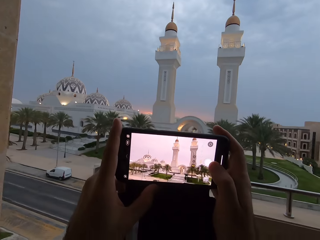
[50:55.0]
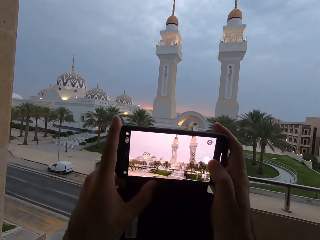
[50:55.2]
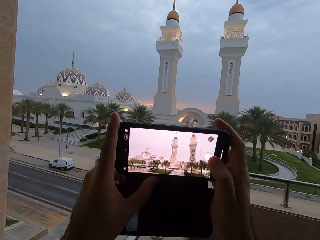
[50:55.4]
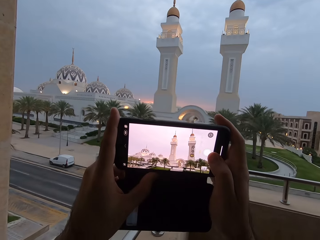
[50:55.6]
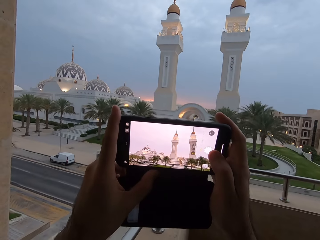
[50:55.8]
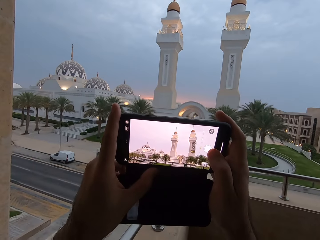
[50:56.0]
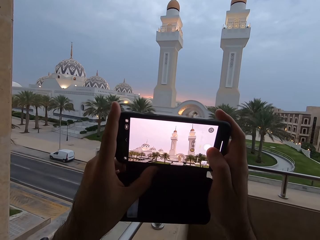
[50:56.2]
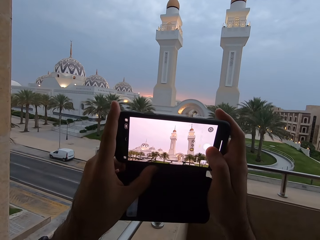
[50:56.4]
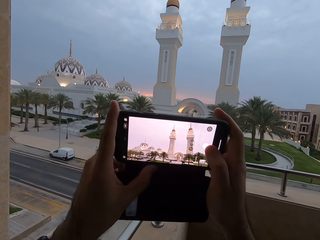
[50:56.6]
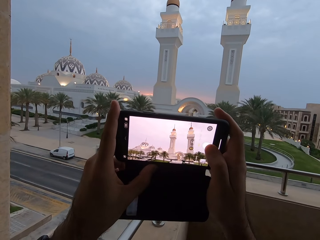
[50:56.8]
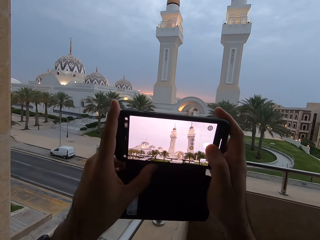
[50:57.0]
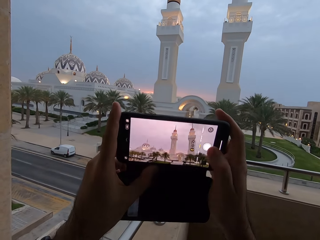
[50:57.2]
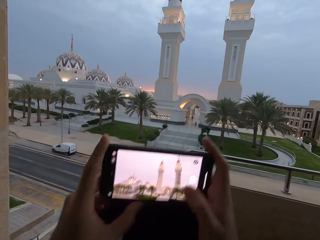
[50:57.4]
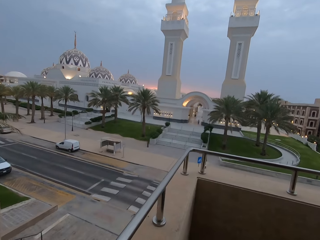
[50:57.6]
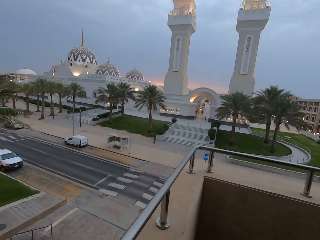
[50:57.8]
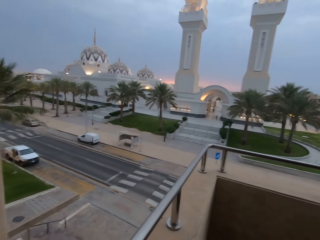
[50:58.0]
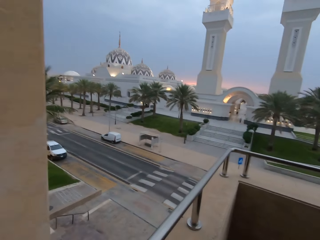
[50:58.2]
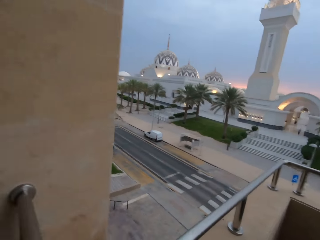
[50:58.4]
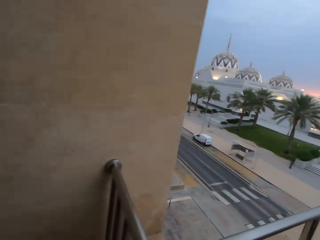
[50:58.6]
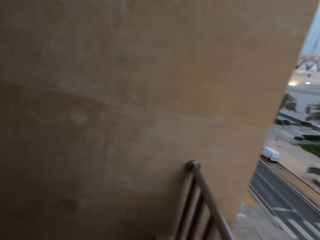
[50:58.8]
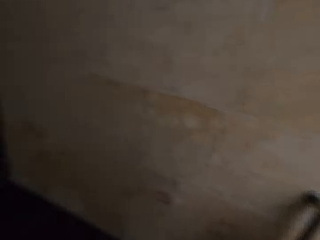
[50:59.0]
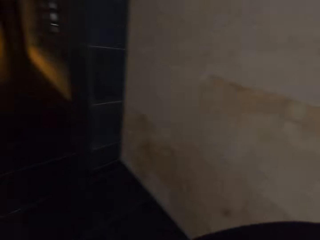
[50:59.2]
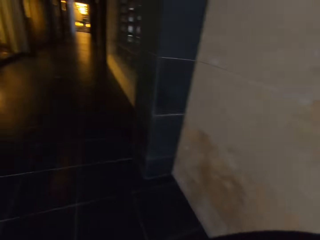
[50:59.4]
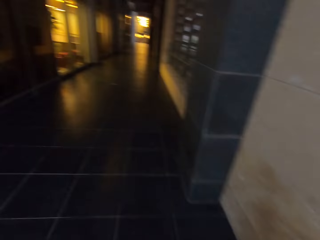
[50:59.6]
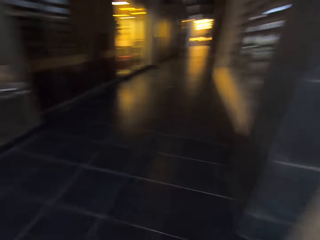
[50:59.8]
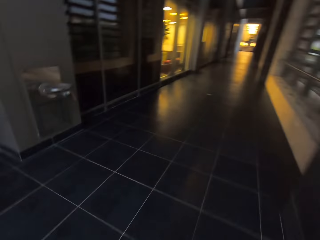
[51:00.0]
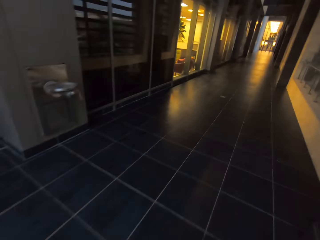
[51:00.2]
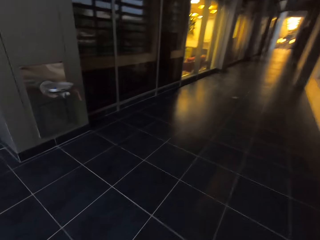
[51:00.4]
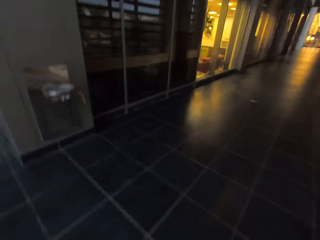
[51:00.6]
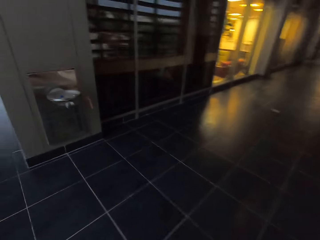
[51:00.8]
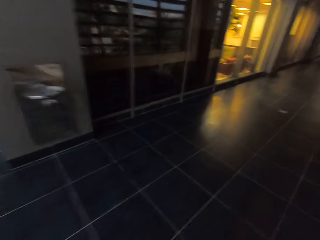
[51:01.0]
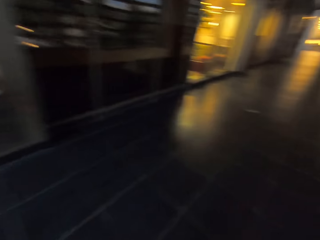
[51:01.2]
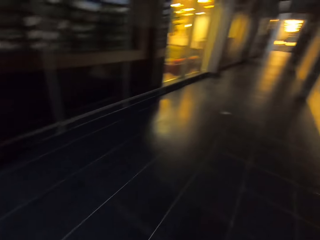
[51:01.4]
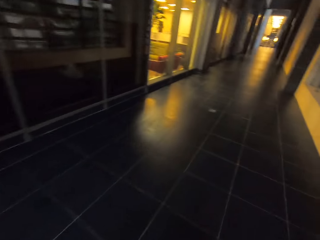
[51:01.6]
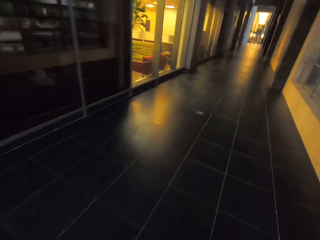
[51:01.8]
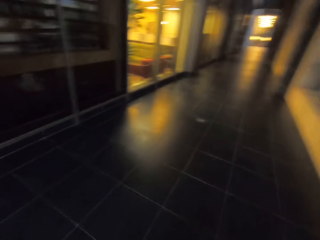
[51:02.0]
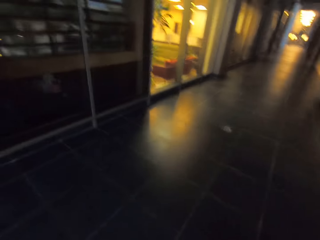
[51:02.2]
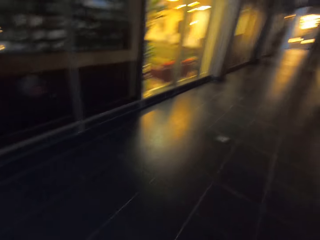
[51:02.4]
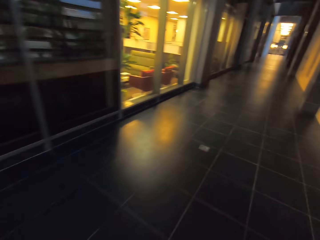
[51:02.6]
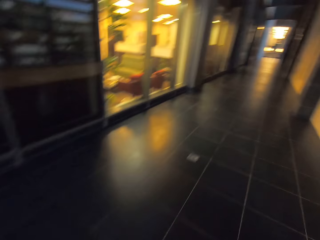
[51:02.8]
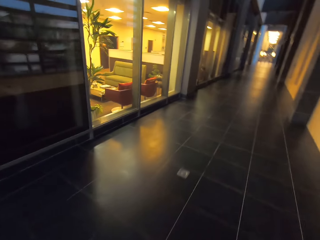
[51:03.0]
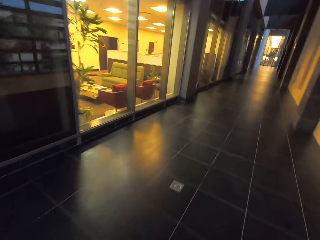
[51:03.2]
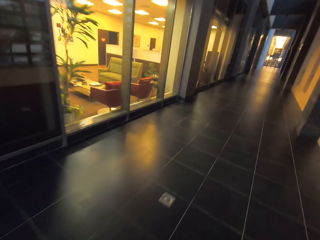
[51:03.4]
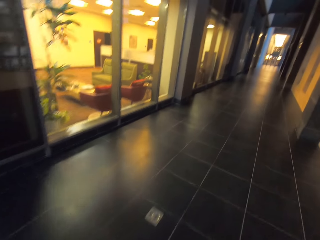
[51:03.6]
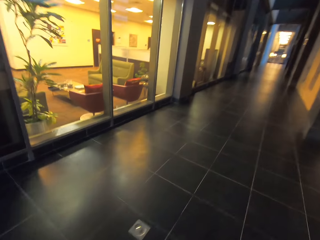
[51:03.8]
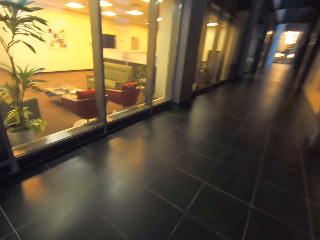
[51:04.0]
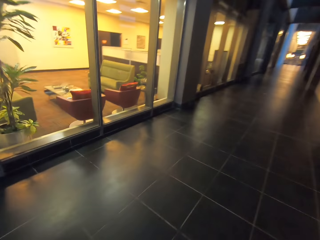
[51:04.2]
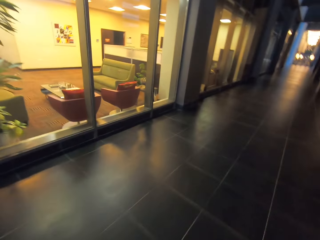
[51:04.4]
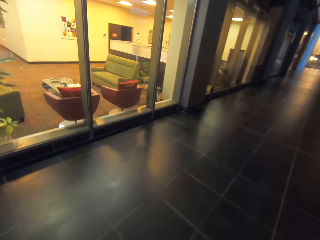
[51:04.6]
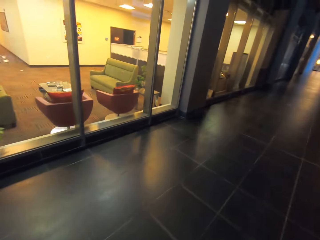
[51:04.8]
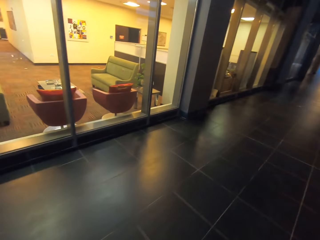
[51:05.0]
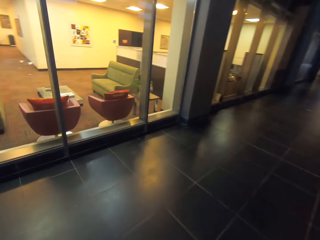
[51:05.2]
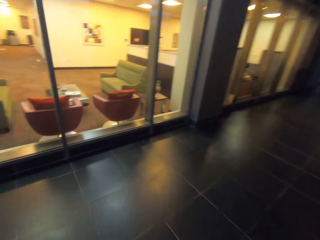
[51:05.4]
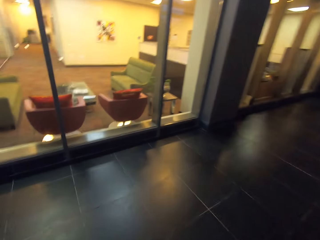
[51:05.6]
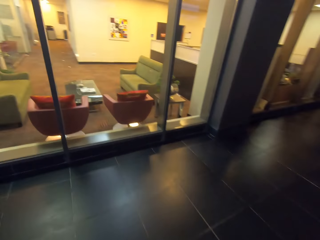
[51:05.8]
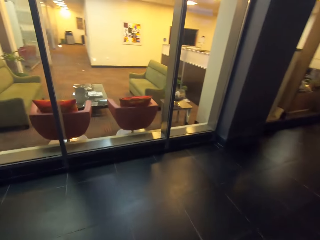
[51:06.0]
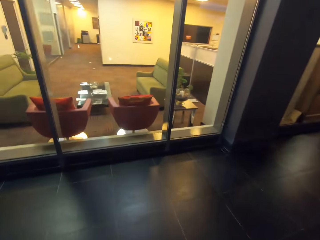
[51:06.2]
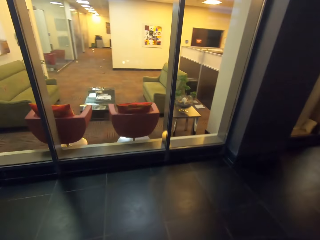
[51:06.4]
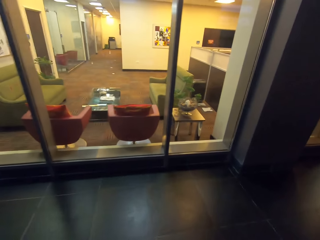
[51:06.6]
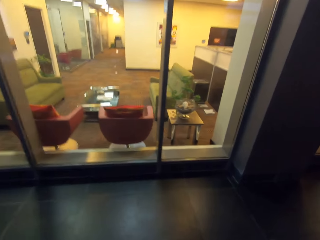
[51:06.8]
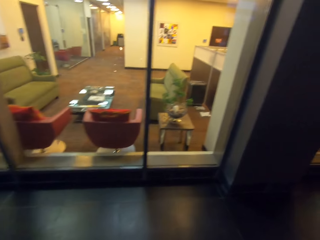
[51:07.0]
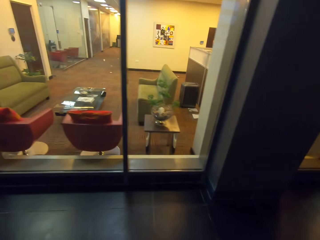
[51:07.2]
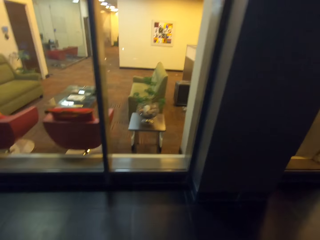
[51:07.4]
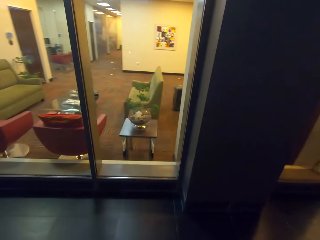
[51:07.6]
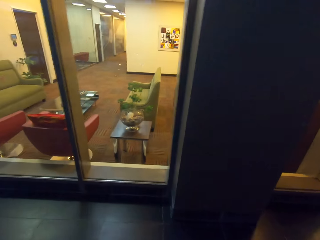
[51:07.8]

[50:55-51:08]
The camera wearer walks around. They look inside an office.

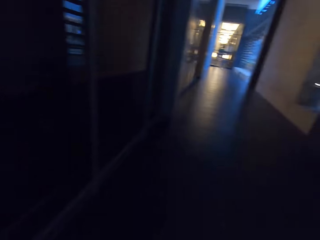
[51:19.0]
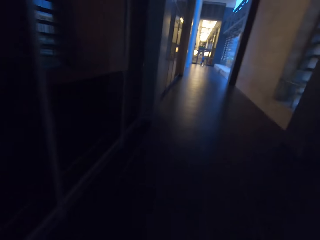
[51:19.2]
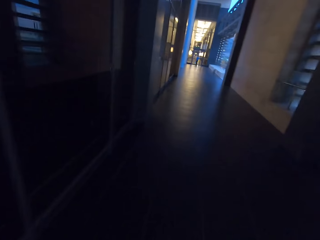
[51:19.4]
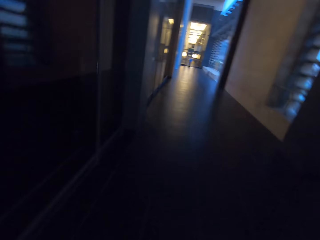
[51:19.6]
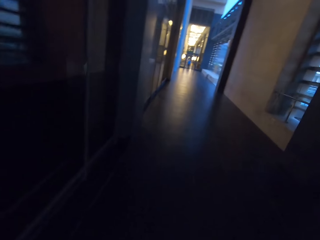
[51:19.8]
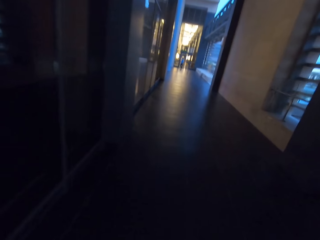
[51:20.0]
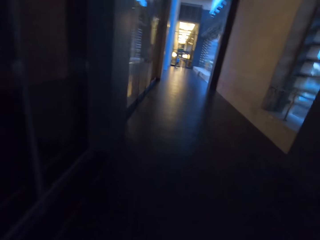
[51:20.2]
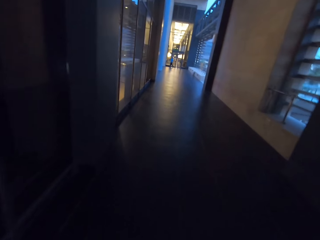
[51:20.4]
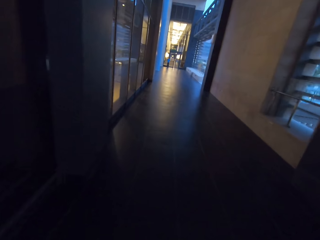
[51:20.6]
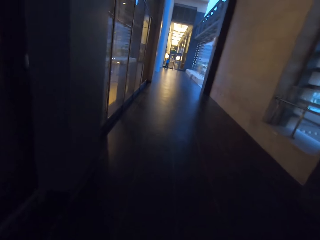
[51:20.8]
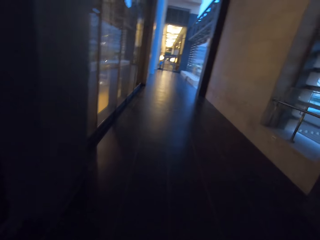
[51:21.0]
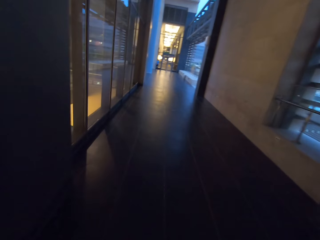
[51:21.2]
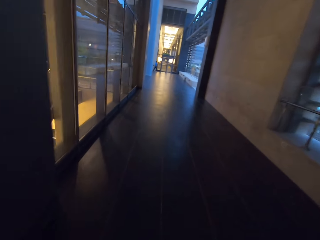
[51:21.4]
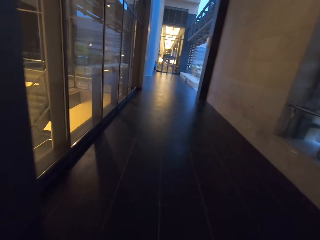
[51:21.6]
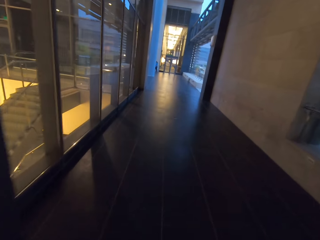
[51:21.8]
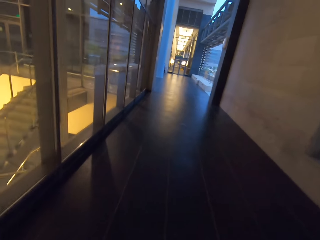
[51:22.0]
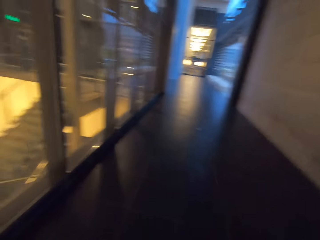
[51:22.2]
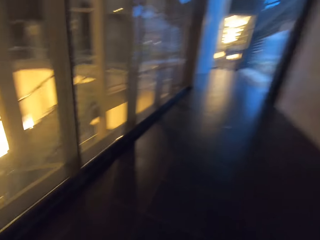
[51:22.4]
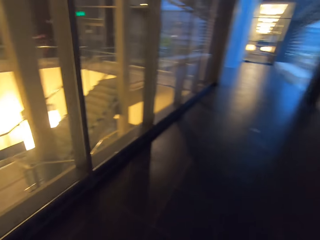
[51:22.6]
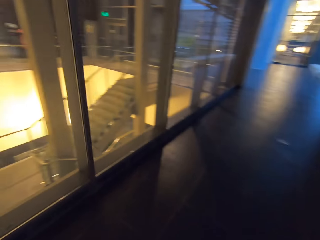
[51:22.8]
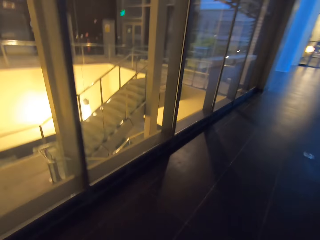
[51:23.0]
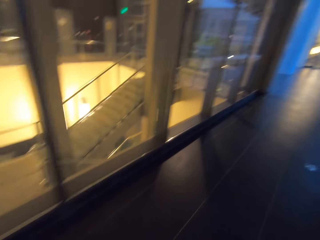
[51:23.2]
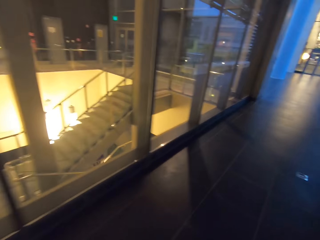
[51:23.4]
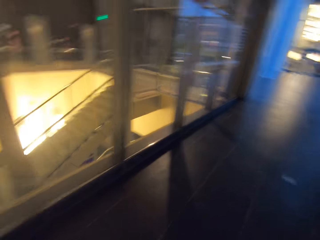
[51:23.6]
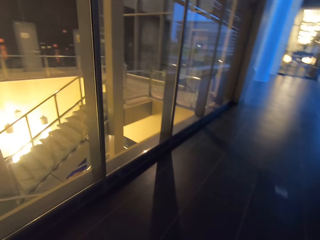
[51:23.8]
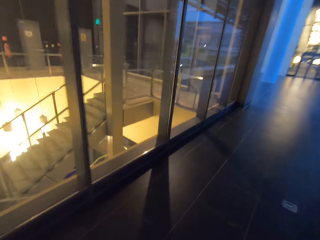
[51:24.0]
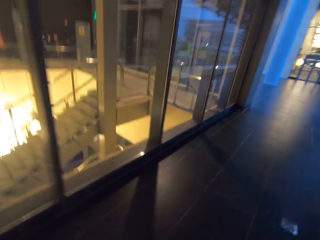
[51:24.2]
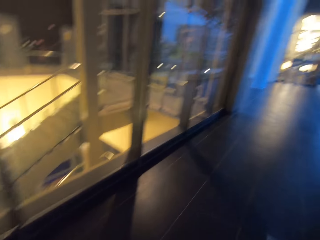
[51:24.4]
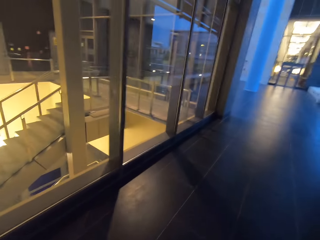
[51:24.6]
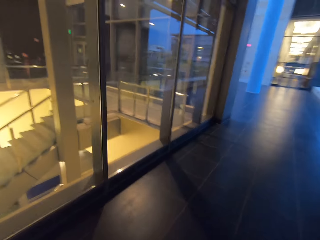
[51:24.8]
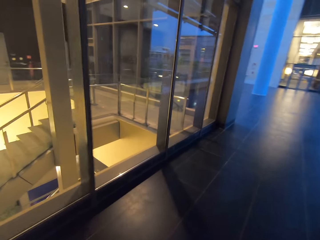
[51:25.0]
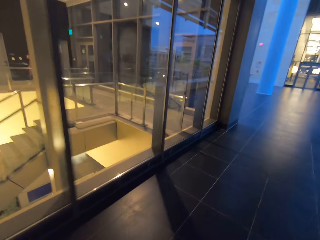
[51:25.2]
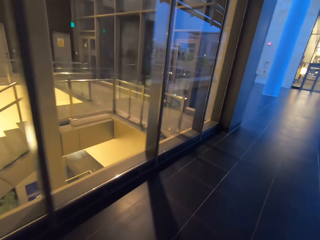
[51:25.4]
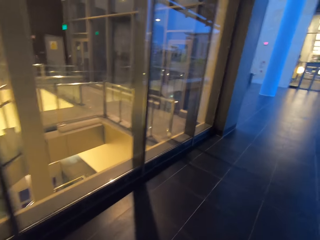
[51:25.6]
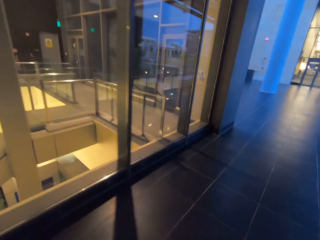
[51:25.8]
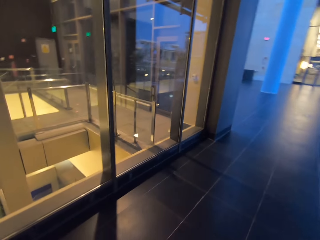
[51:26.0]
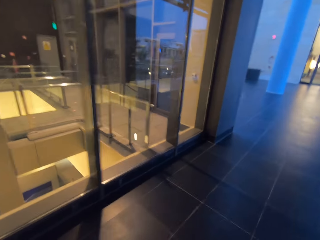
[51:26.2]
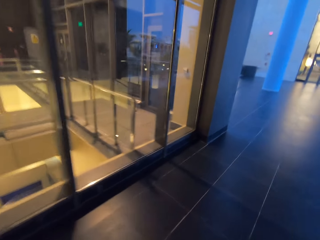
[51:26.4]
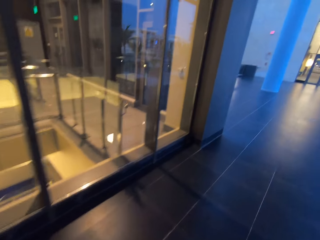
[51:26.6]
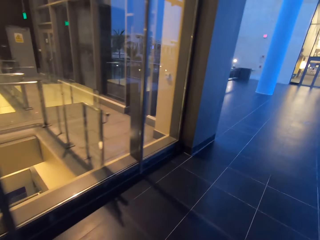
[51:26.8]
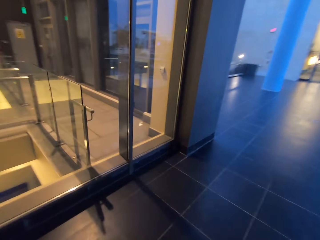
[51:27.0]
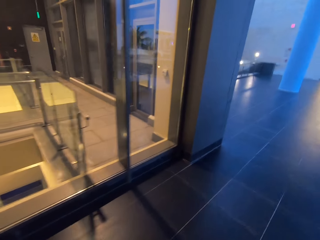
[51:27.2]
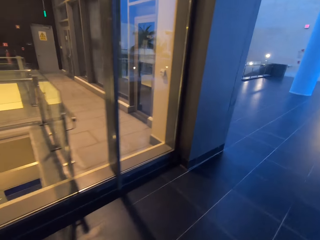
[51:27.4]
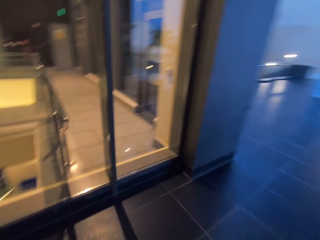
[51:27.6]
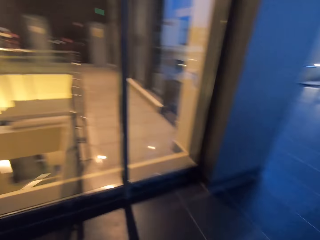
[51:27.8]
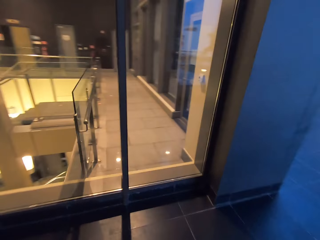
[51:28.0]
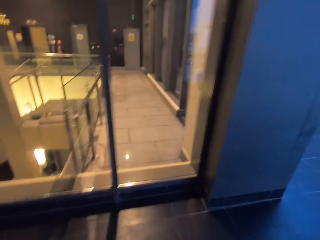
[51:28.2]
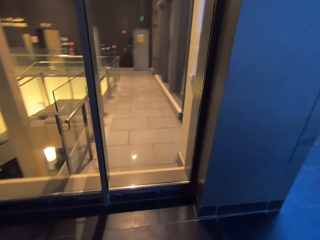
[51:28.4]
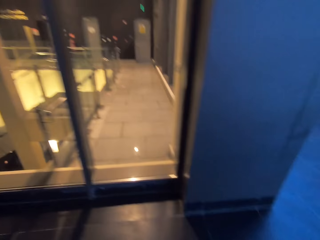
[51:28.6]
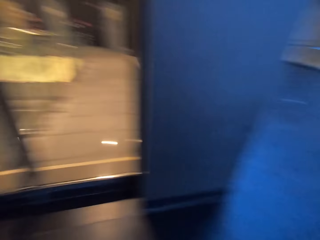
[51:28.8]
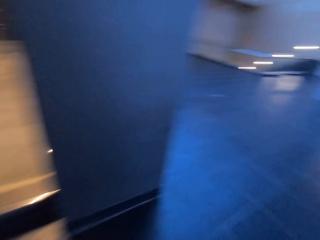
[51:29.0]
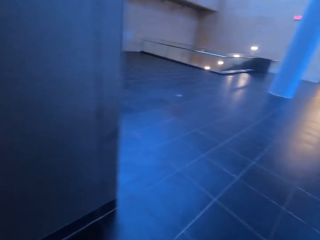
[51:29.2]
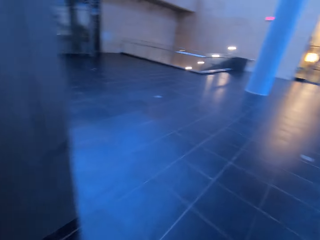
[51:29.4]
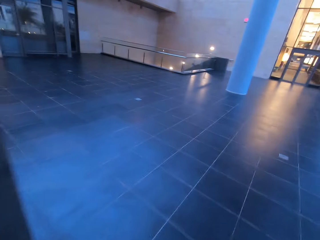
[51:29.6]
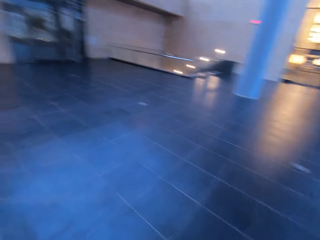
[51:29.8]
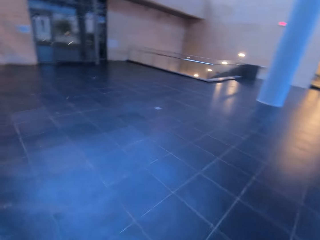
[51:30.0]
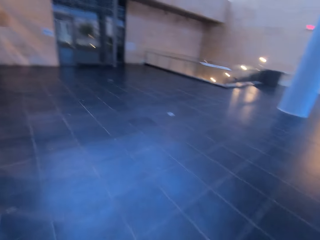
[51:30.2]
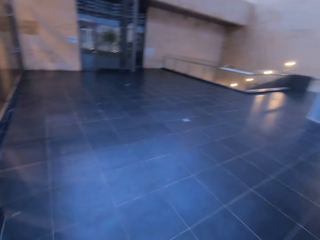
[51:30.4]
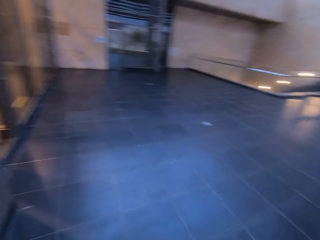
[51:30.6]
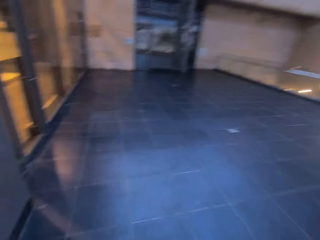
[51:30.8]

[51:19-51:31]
The camera wearer walks.
